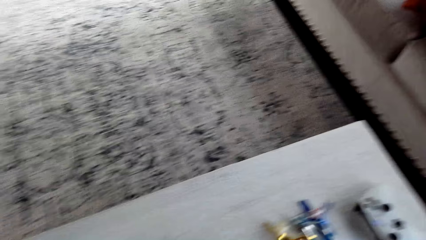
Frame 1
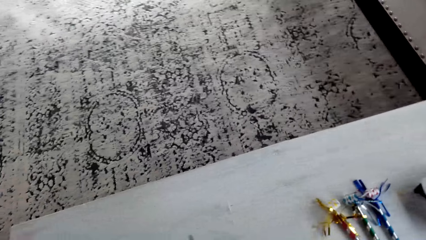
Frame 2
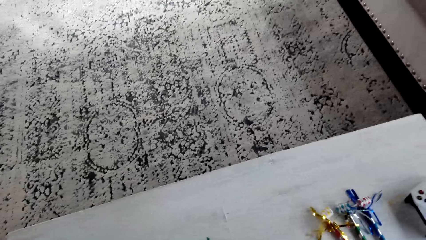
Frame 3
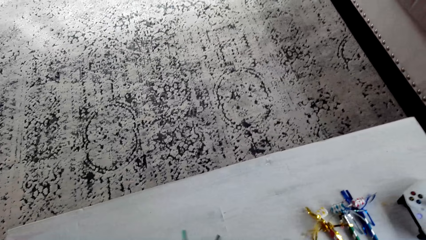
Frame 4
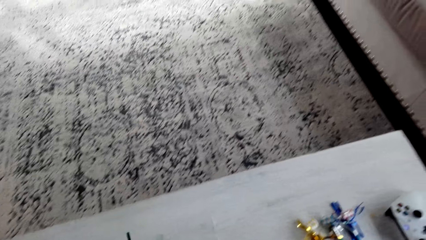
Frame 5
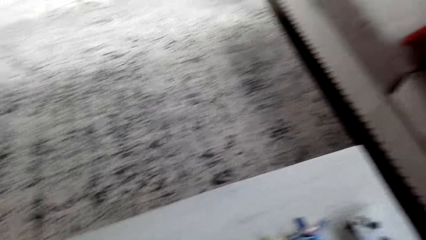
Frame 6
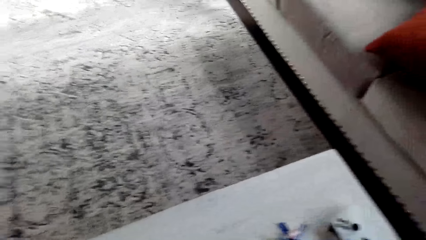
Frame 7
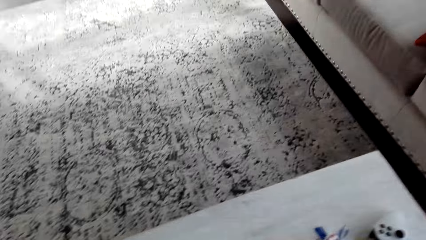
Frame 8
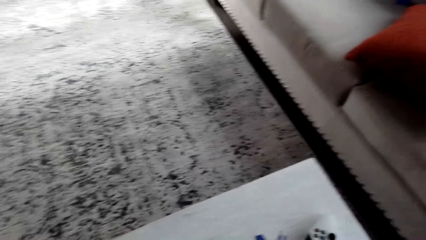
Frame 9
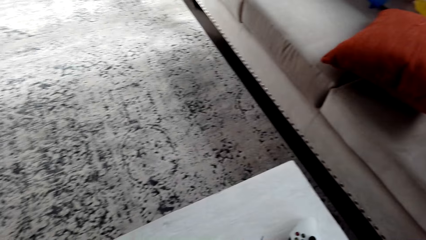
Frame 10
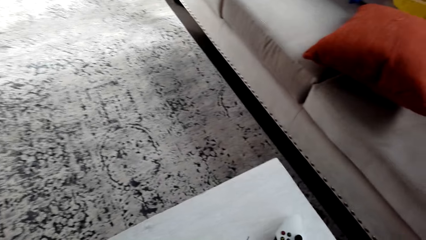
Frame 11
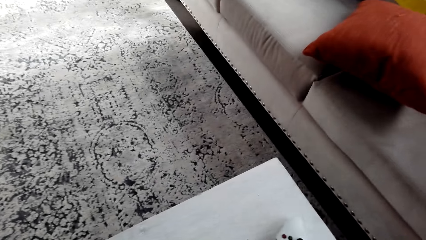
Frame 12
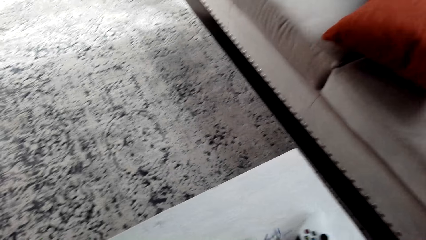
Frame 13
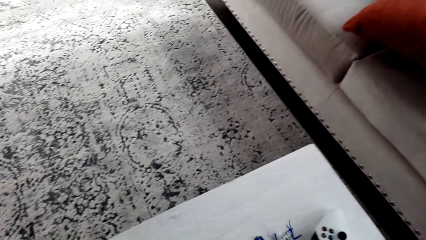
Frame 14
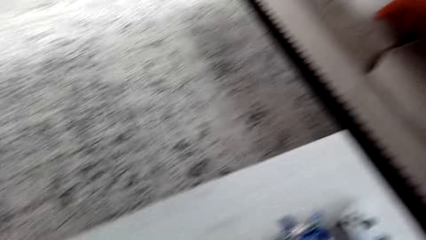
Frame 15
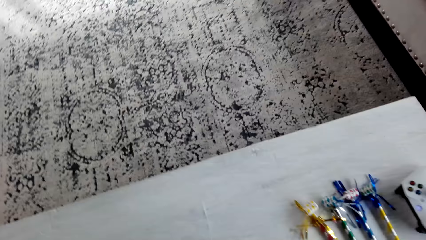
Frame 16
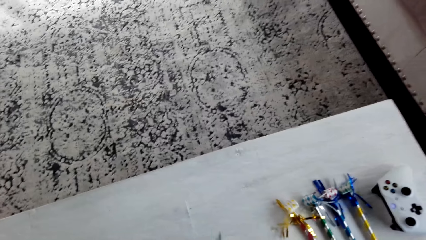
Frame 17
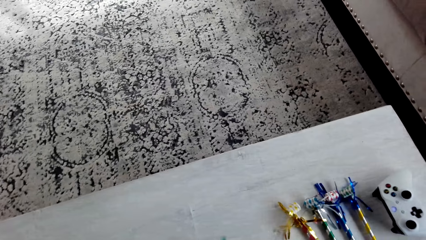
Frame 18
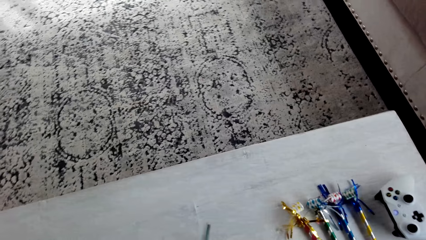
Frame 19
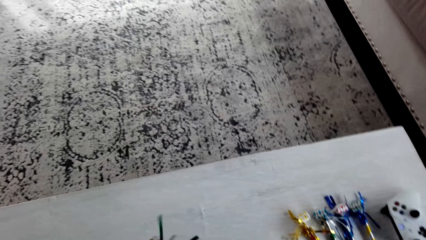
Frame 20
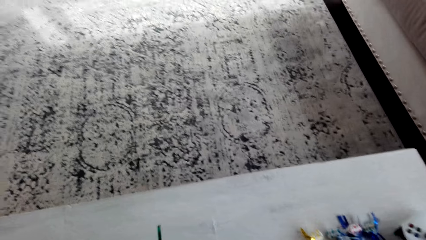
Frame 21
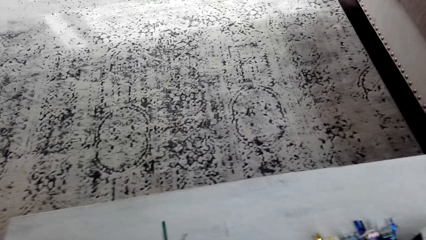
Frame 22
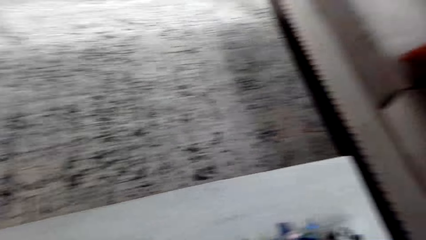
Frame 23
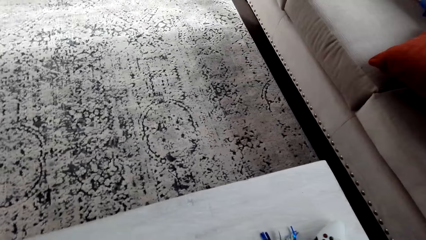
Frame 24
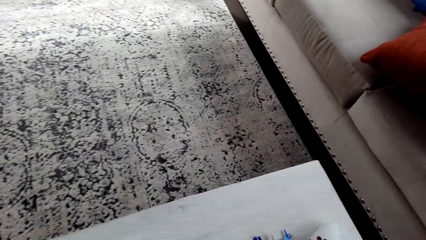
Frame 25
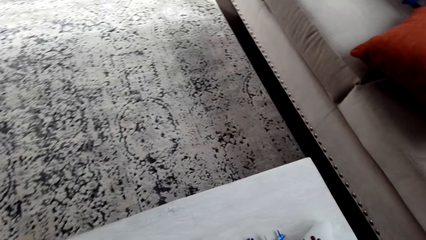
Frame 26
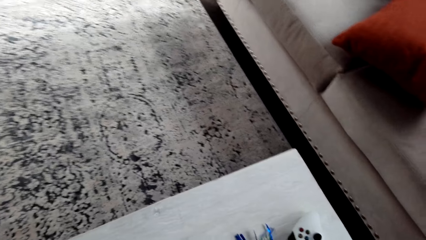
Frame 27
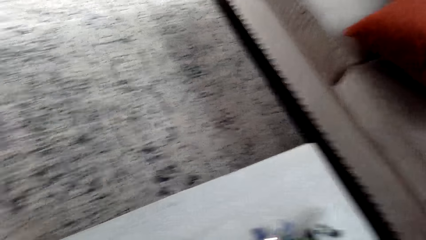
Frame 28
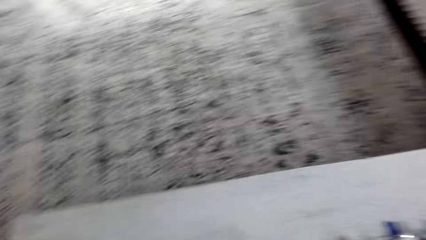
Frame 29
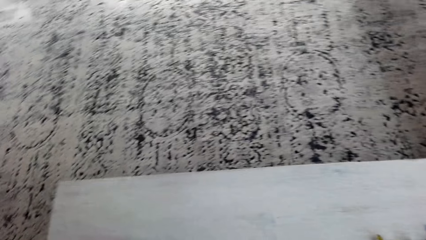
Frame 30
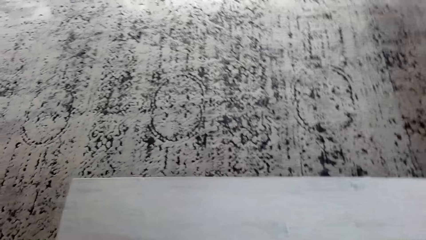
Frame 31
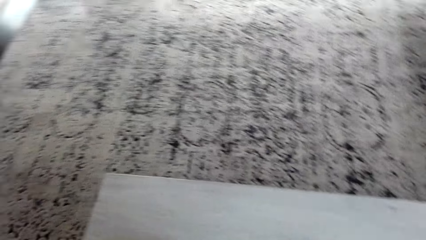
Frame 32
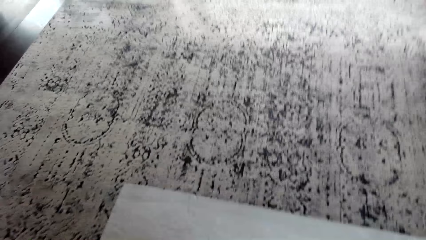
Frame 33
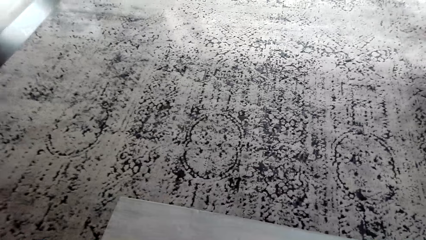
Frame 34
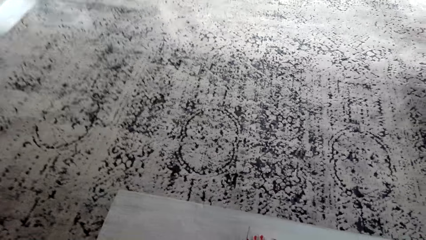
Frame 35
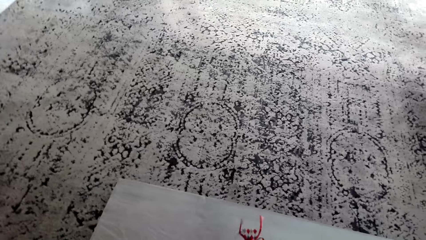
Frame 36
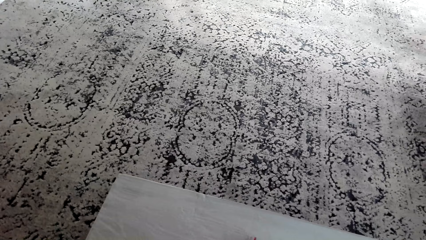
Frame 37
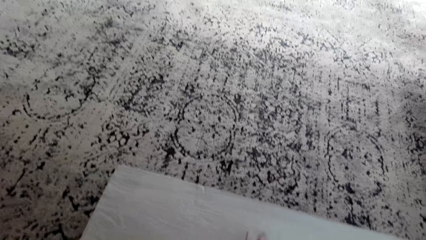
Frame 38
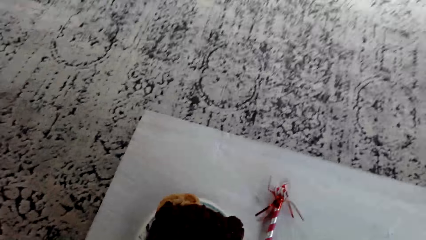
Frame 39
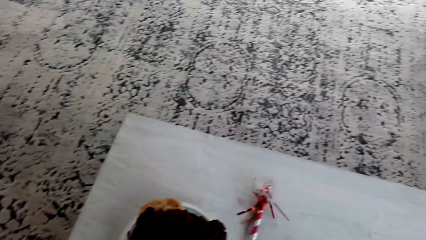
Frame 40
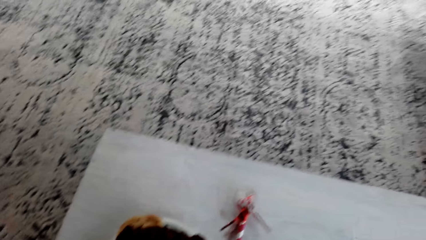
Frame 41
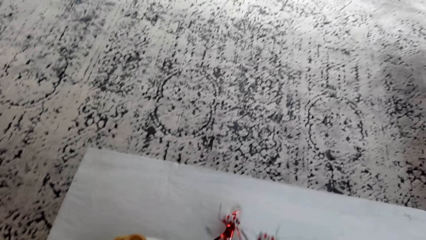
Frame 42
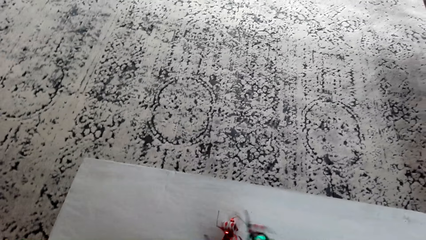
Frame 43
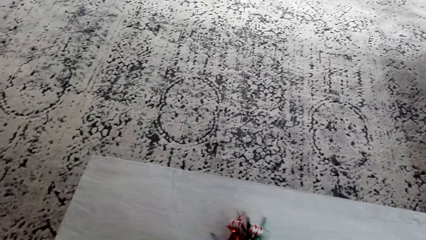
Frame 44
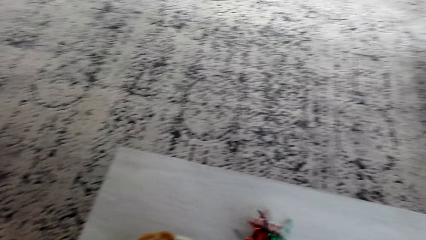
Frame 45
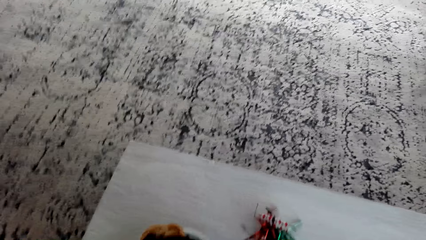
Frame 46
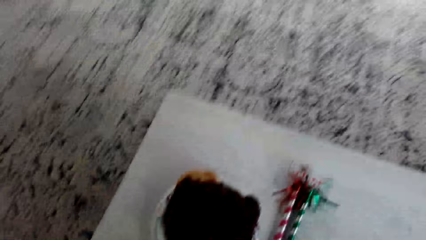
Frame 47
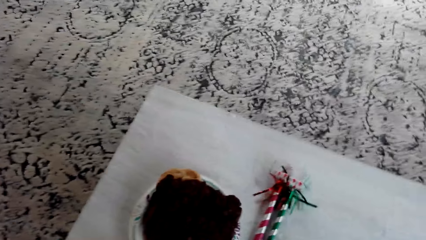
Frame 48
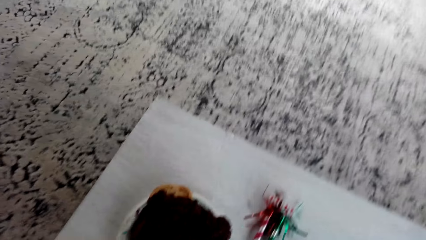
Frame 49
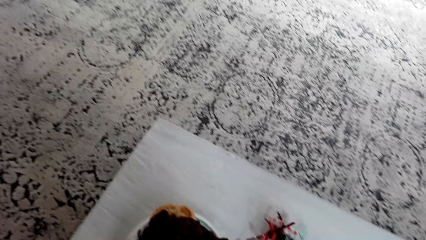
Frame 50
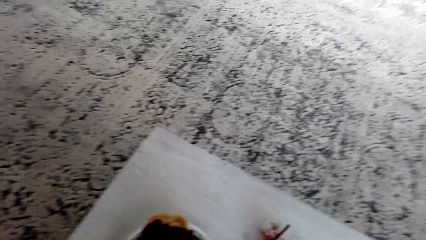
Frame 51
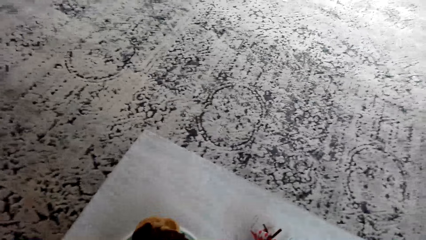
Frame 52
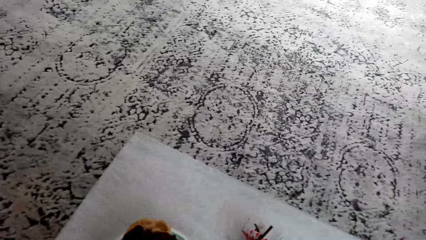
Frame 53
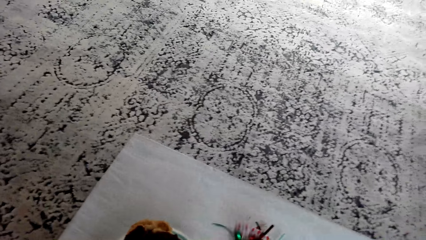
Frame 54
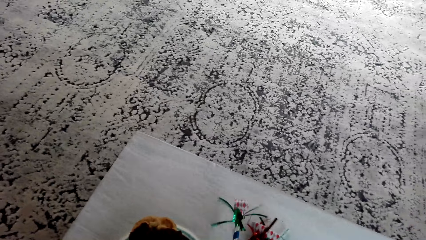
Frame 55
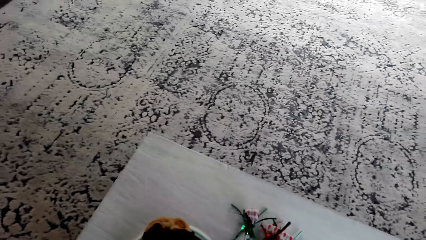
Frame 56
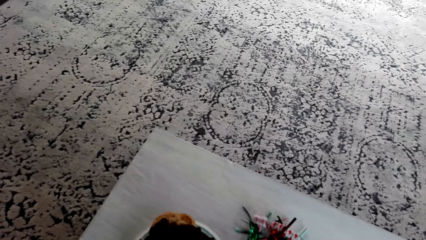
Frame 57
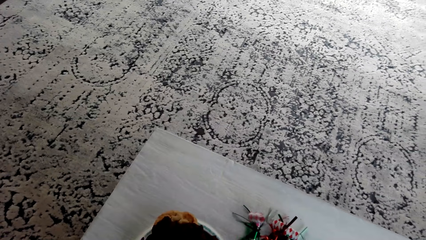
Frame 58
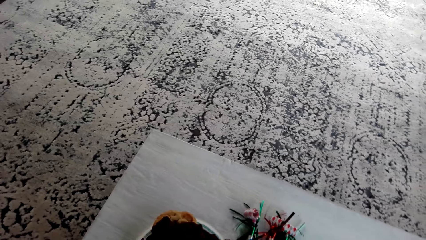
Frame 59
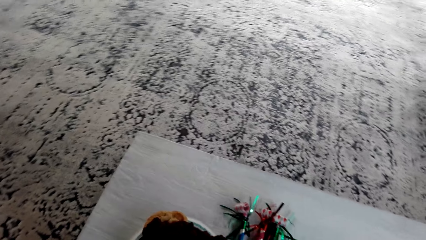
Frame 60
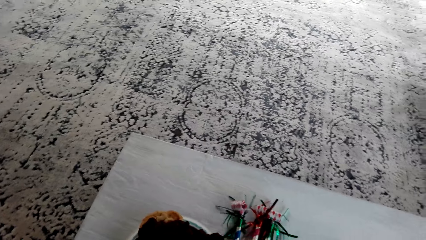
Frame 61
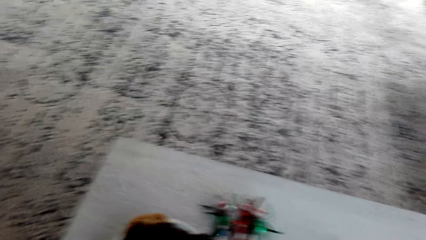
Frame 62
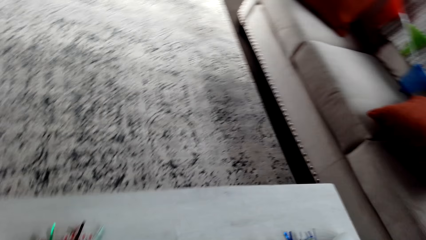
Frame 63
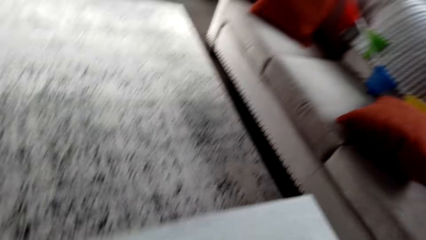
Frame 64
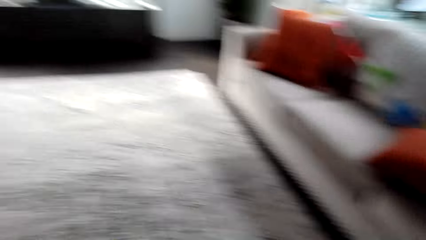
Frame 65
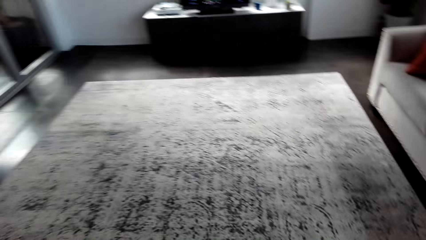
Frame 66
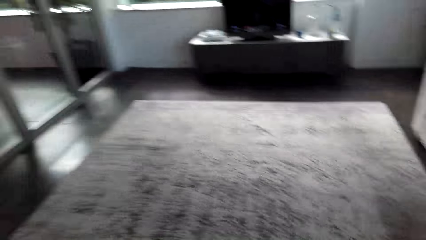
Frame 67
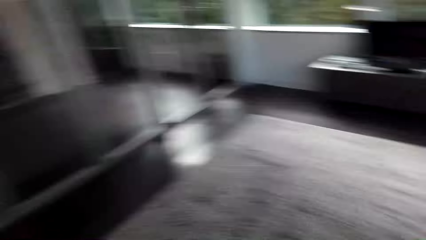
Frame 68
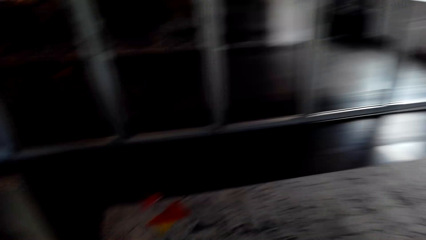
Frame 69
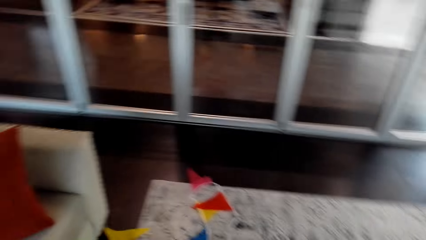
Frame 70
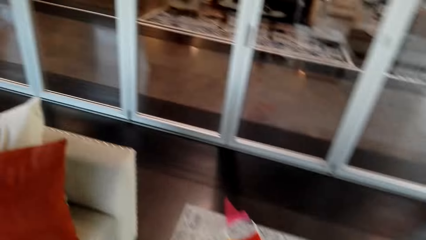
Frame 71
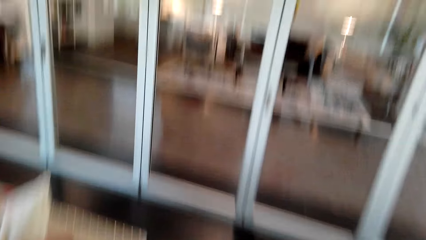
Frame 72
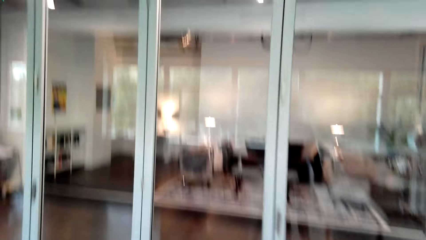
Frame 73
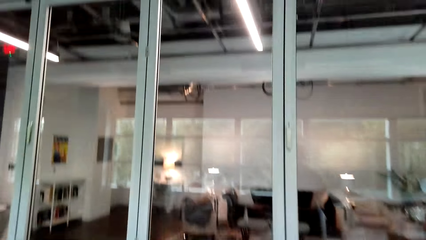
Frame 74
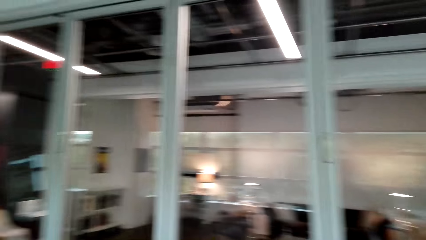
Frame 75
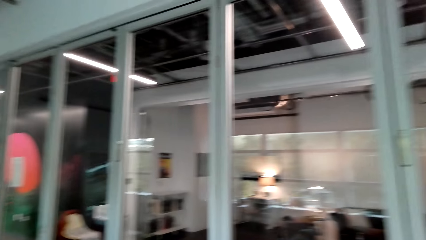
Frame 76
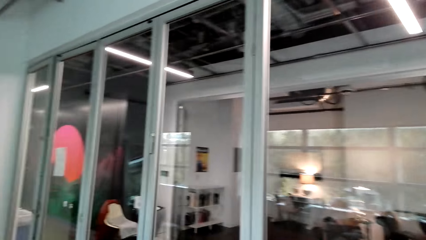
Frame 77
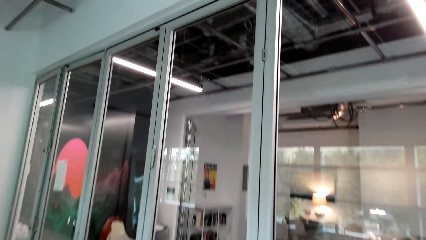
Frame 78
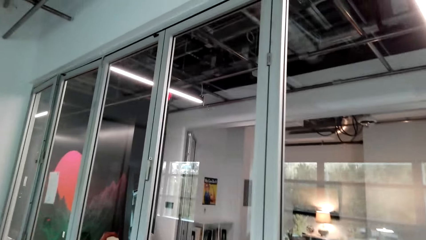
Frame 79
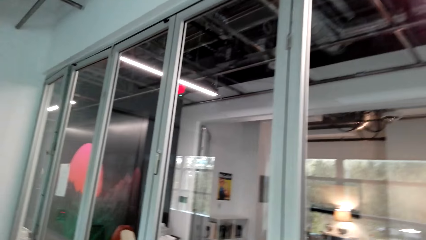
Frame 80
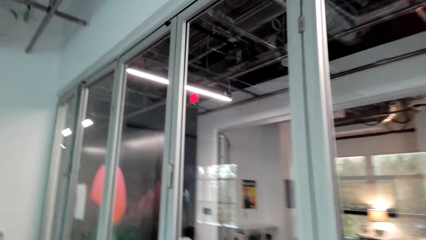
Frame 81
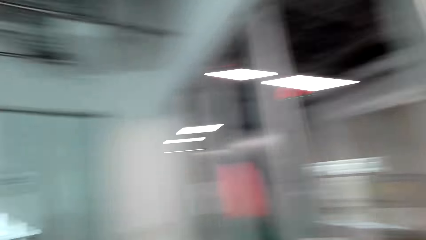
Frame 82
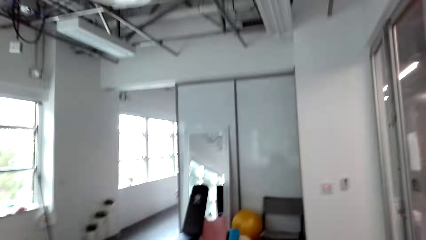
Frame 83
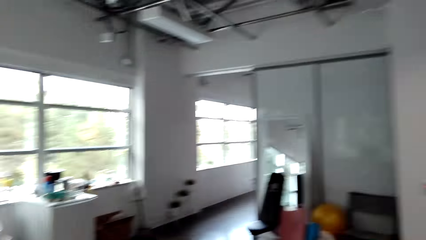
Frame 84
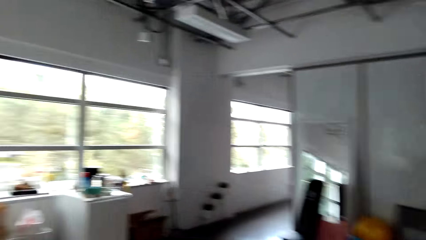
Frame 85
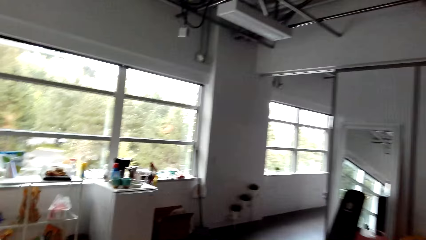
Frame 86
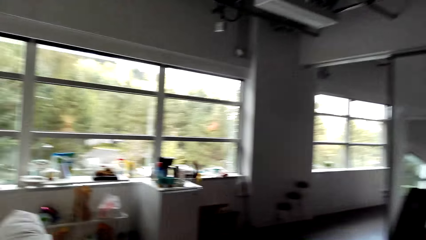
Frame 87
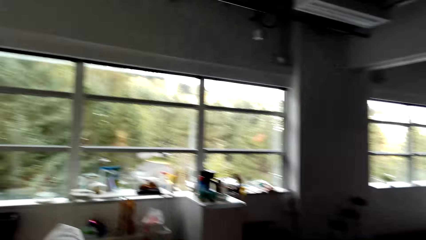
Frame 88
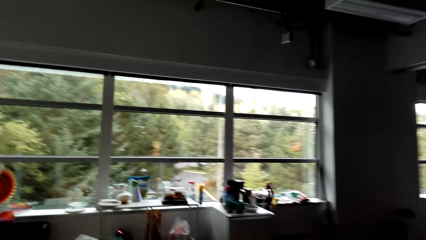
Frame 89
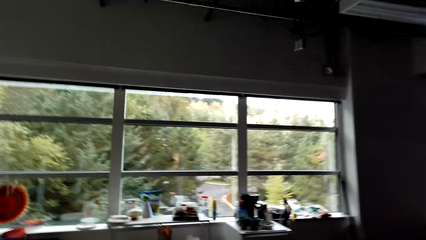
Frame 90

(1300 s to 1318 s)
The camera wearer moves a decoration. They put down the decoration on a table. They hold the decoration. They put down the decorations on the table. They do something. They walk towards a fridge.
